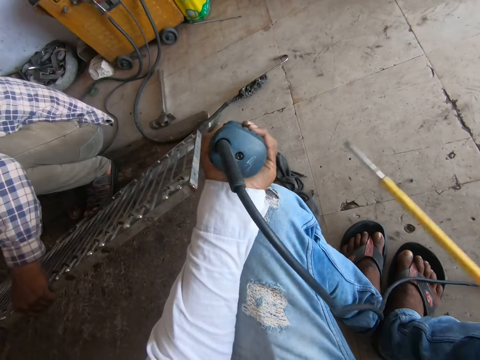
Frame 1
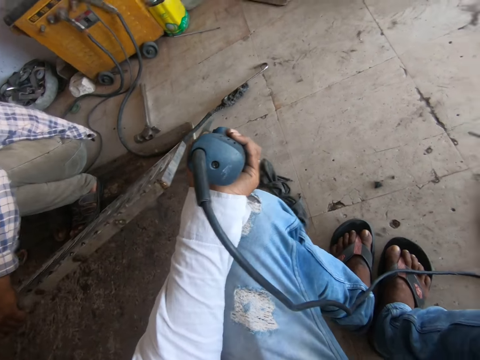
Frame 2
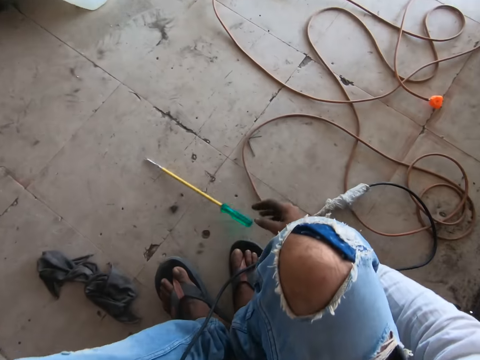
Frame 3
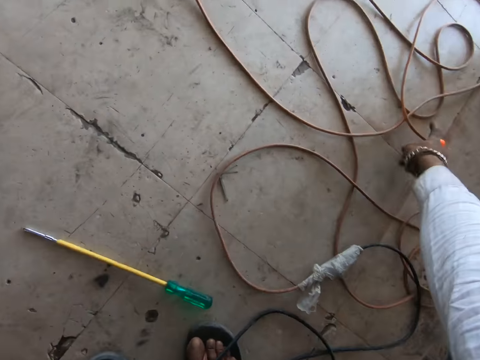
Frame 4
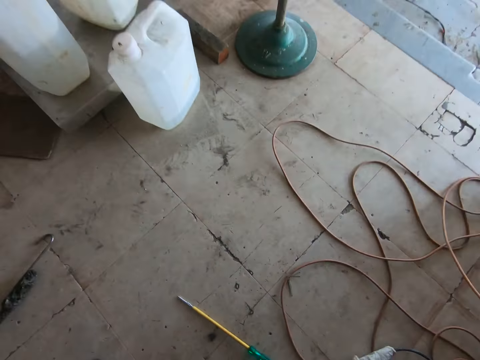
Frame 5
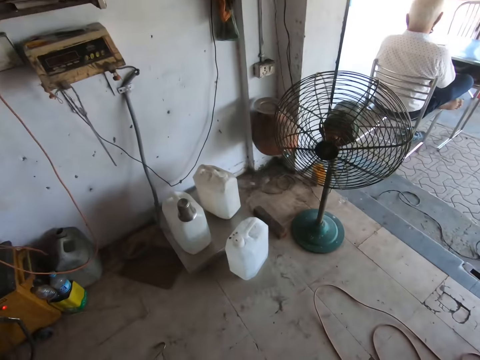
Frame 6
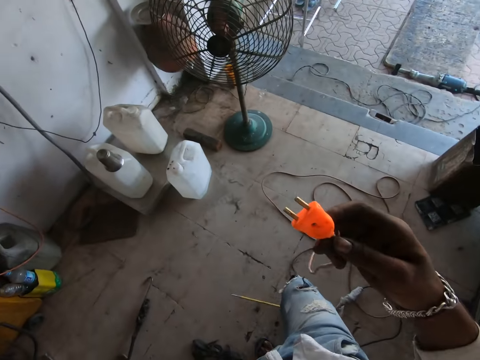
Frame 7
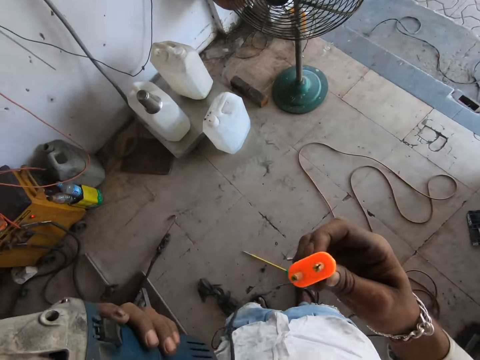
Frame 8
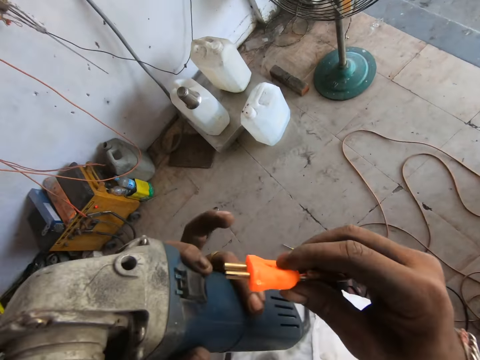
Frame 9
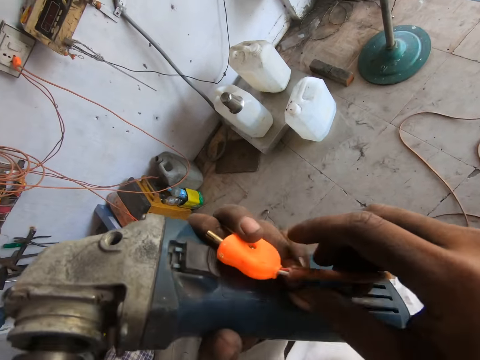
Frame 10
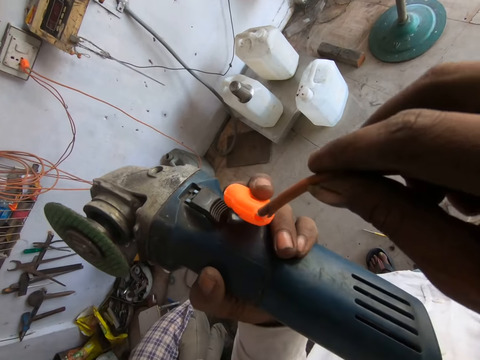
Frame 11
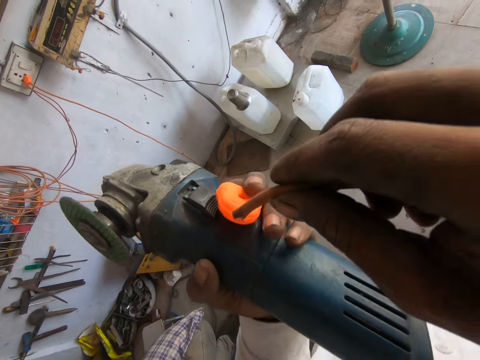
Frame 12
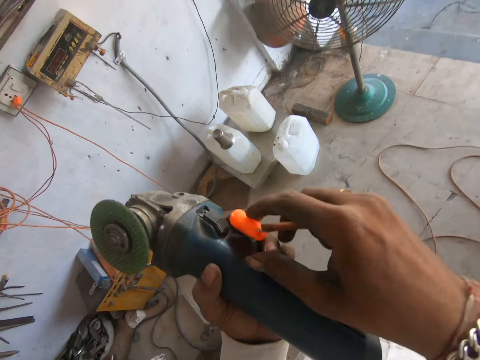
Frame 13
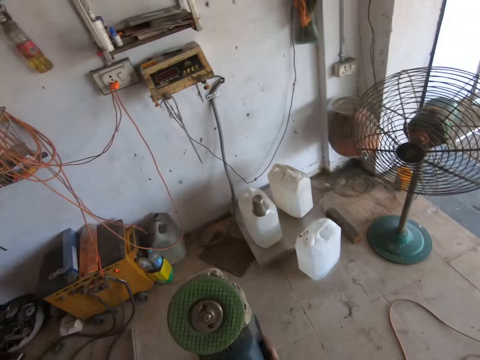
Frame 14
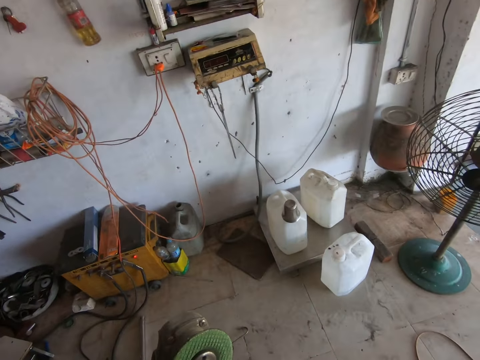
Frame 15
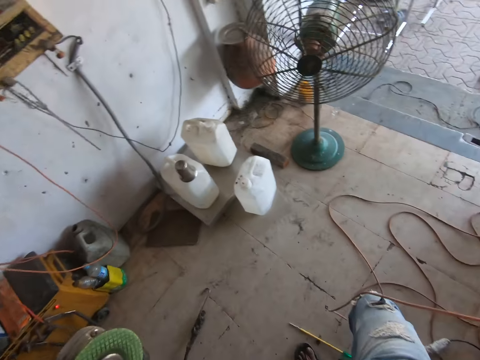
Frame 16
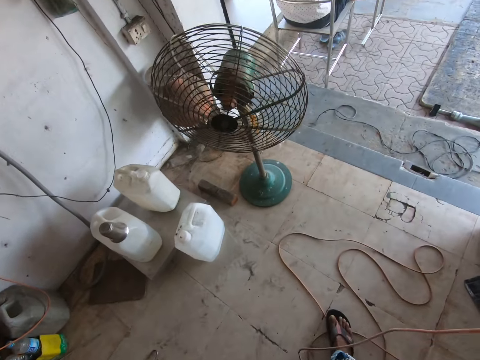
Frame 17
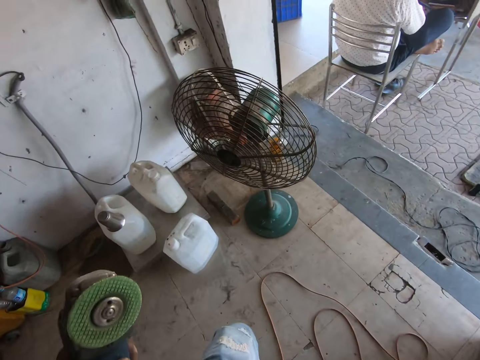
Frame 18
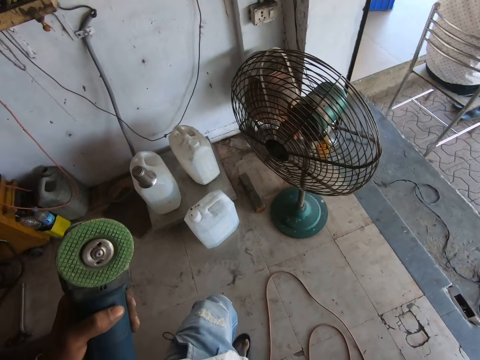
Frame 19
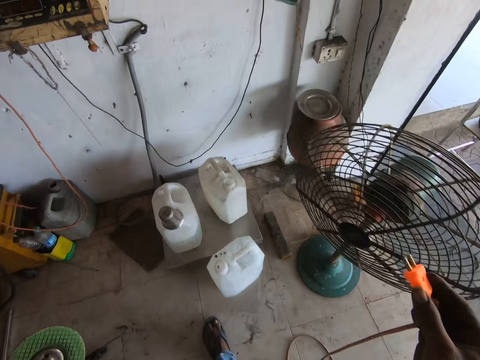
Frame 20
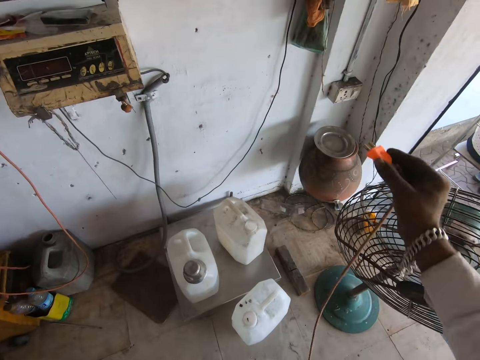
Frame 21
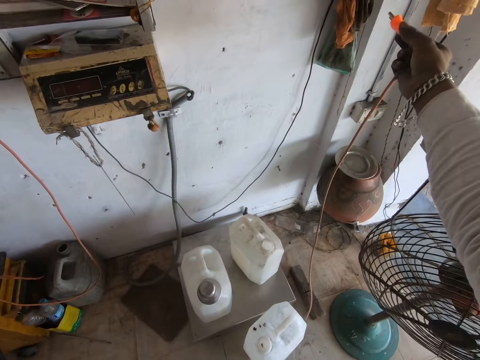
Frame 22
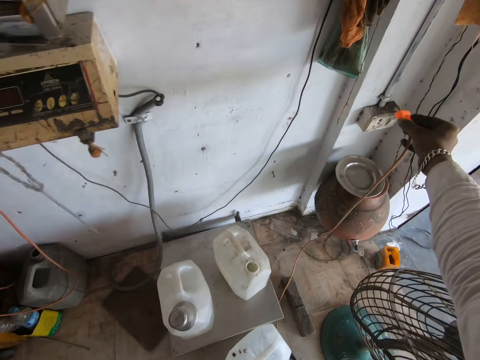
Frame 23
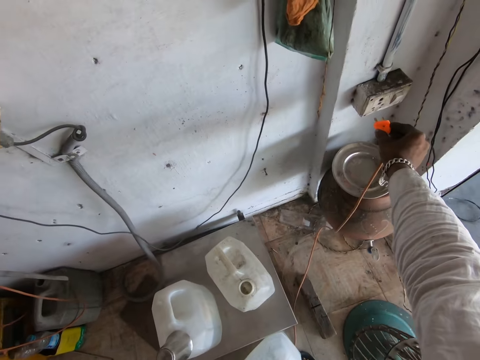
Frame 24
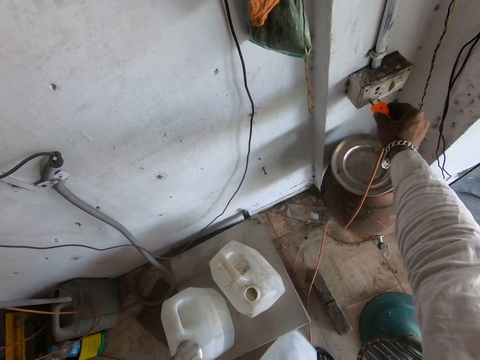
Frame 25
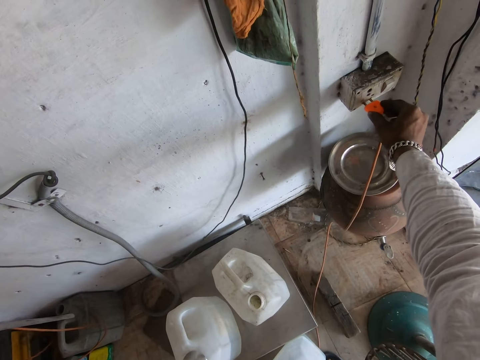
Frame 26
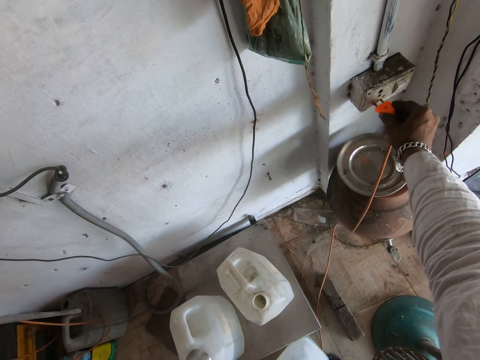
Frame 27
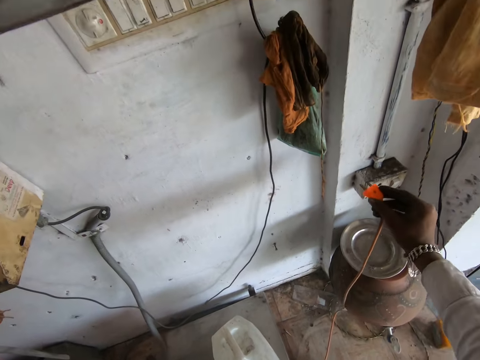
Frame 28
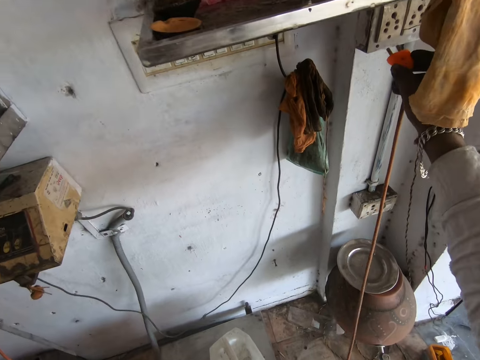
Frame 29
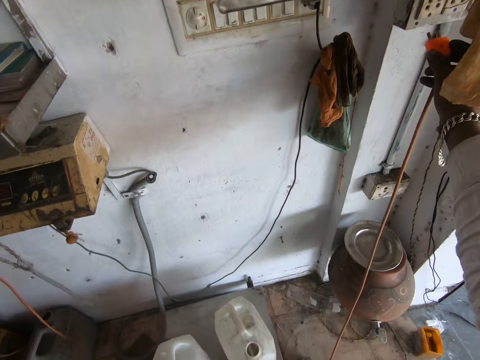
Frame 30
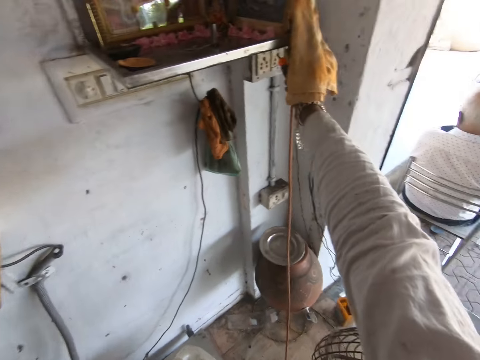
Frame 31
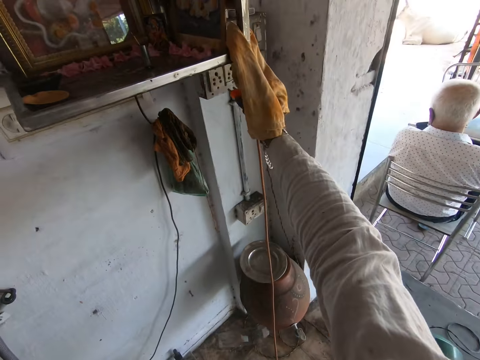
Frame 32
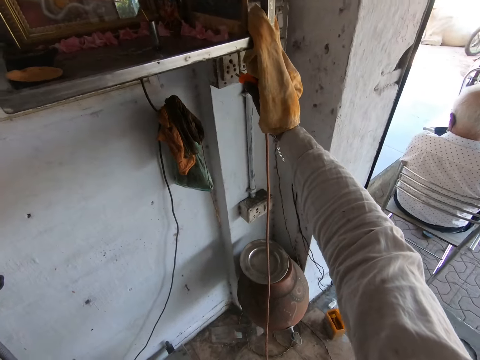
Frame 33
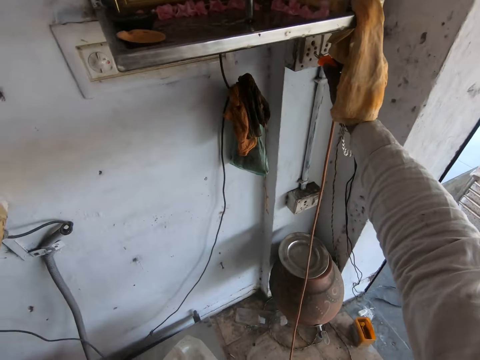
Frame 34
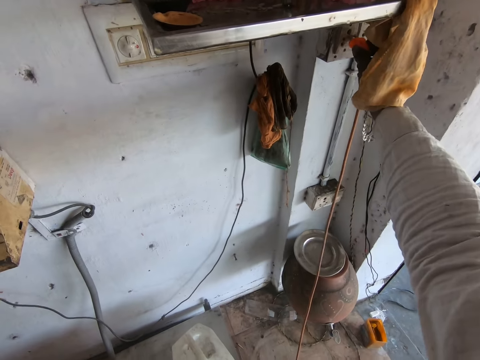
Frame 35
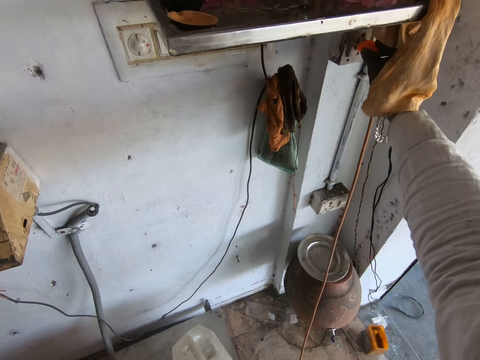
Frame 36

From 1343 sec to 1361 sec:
The camera wearer puts the screwdriver down. They pick a plug or cable. They stare at the cable. They walk in a room. They insert the plug in the socket.

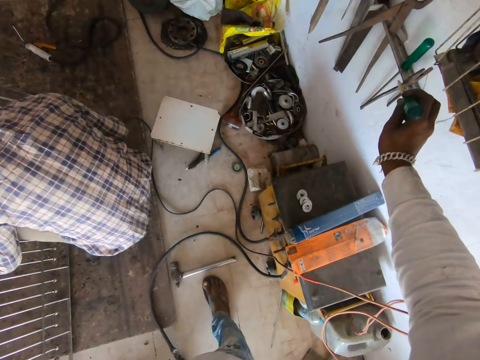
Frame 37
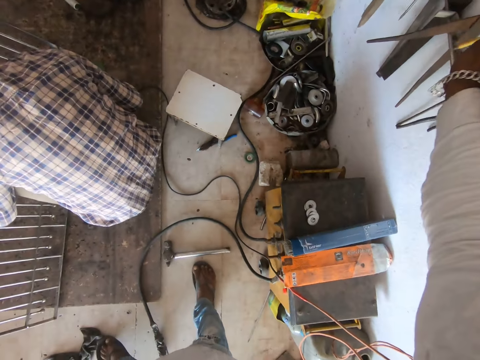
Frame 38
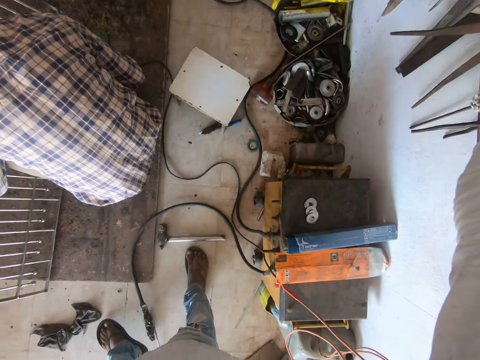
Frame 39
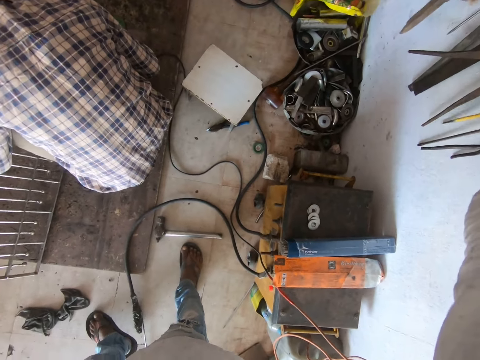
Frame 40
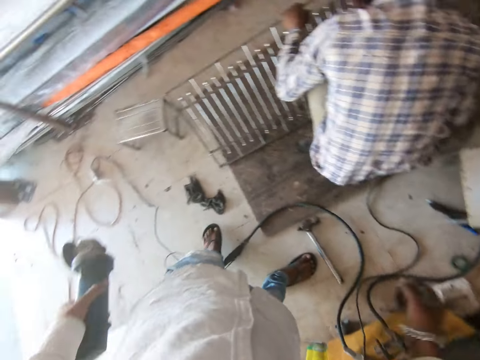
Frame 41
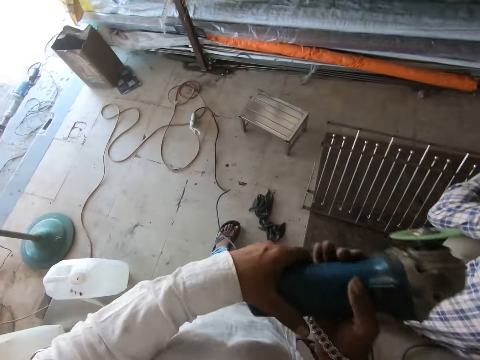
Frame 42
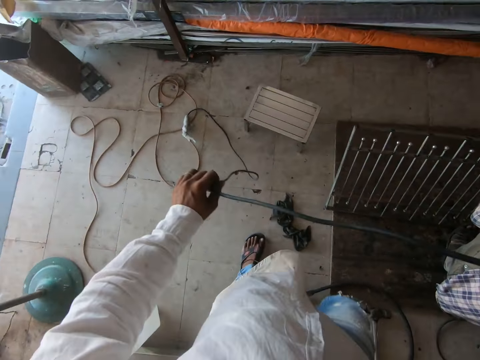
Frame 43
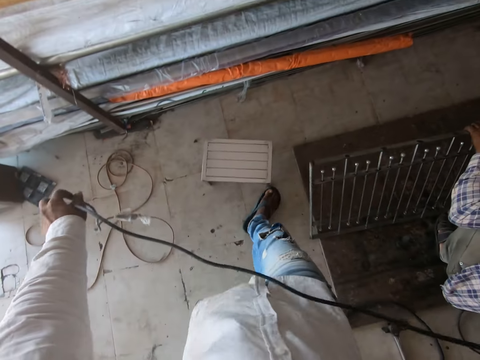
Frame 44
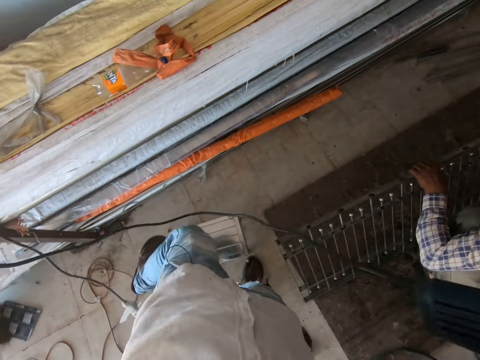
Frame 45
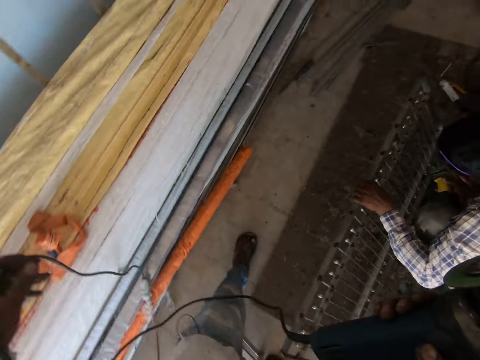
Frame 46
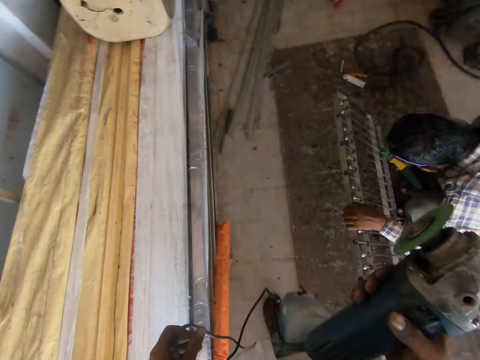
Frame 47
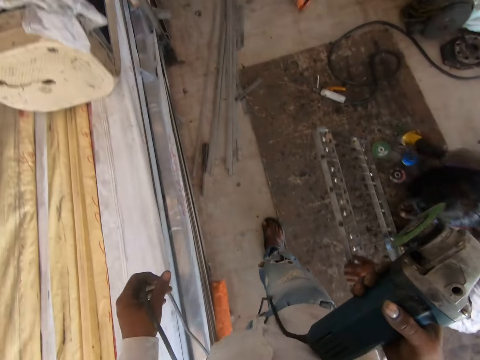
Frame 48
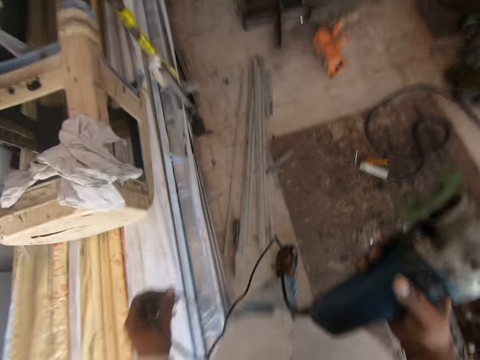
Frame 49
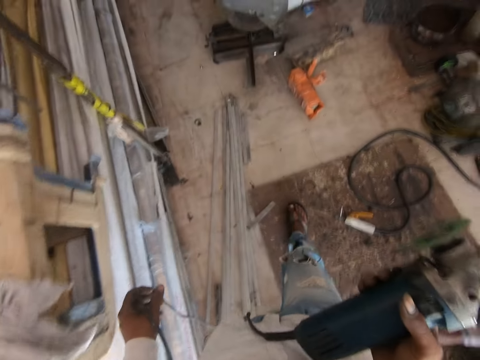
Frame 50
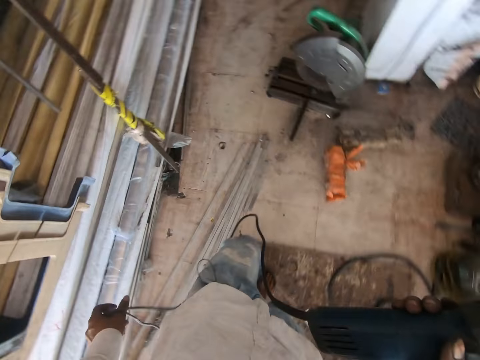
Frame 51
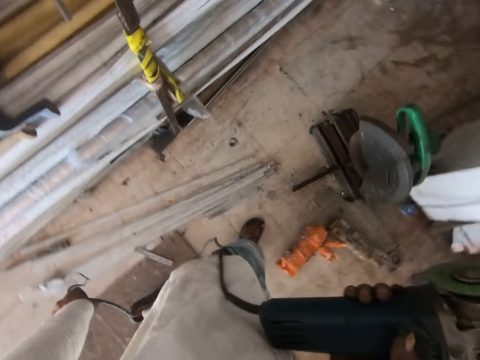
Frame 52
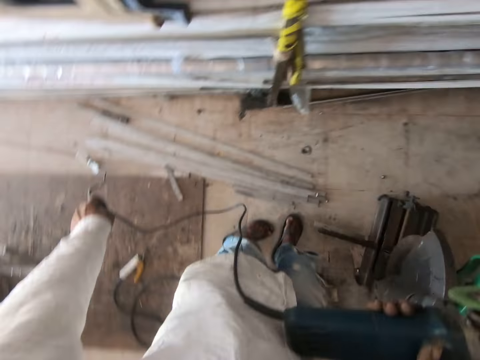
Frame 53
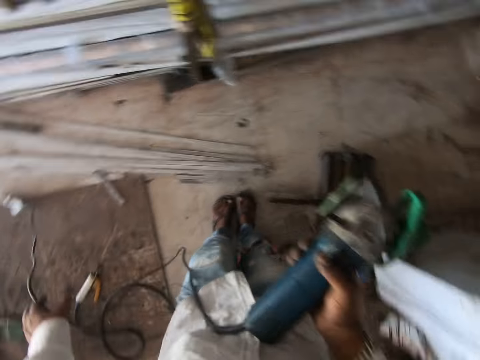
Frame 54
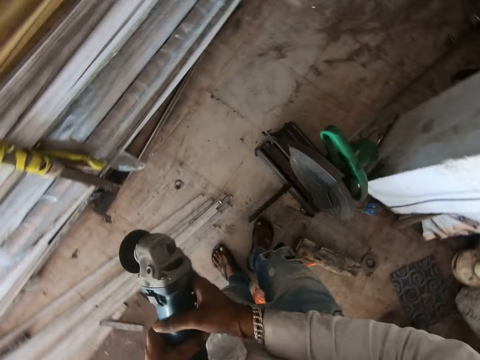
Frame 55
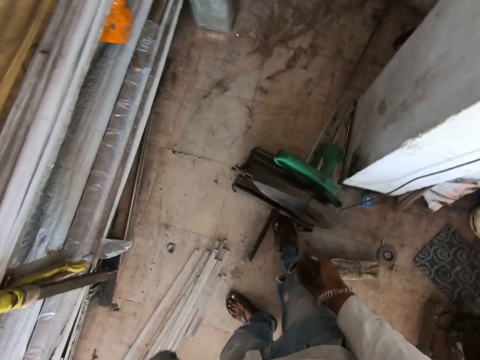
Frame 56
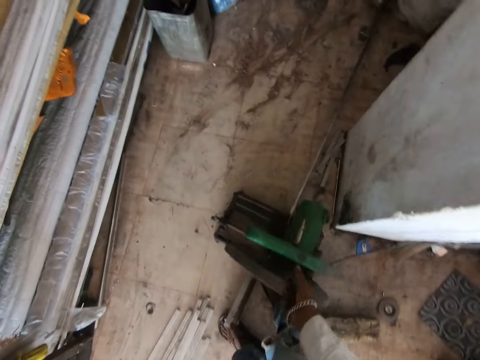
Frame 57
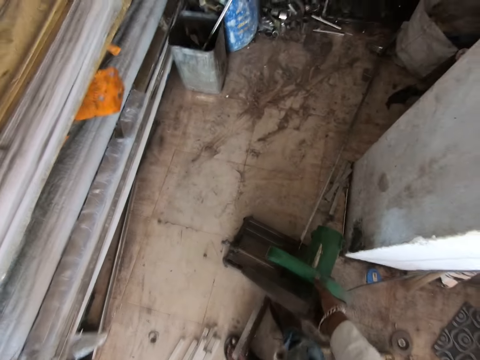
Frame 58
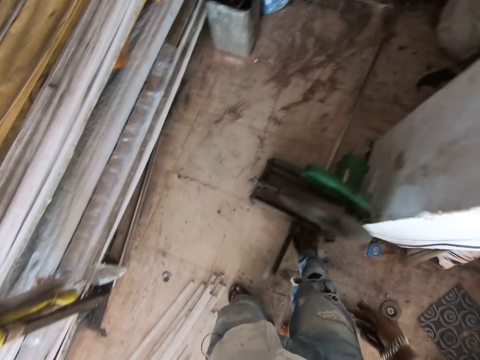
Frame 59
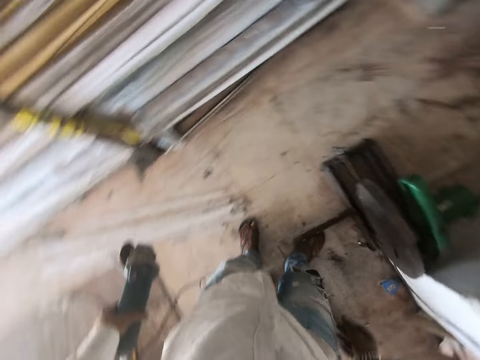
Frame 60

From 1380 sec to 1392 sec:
The camera wearer hangs the screwdriver on the wall. He passes the grinder or hand polisher to the right hand. He pulls the hand polisher cable. He walks in the workshop. He passes the grinder to his left hand. He moves something.
